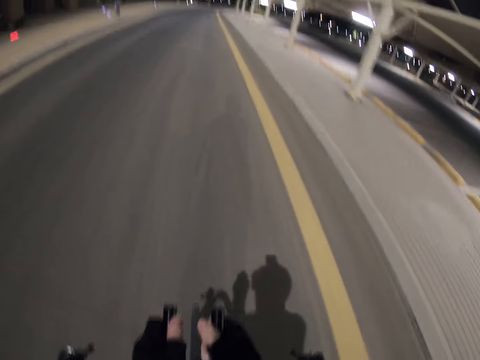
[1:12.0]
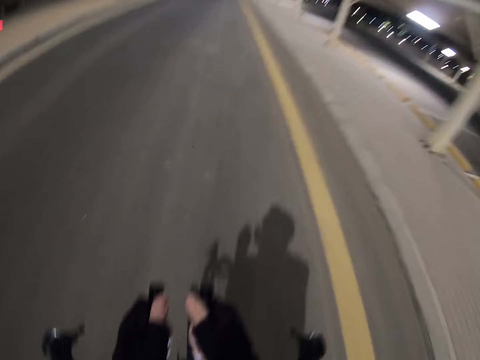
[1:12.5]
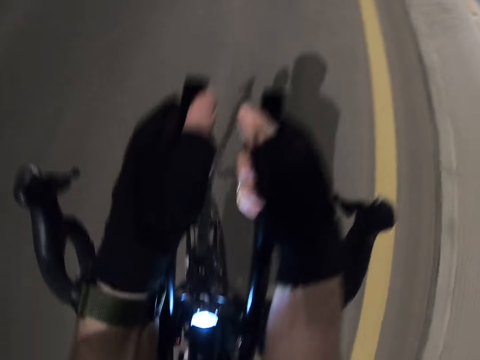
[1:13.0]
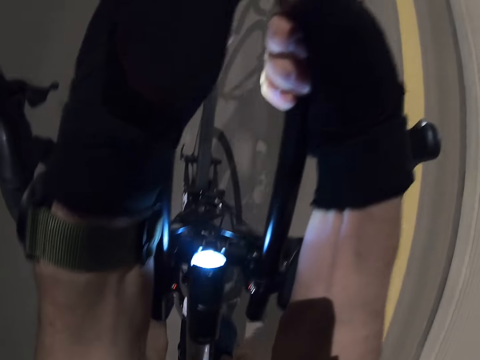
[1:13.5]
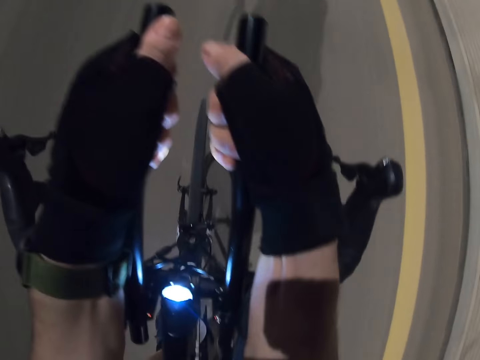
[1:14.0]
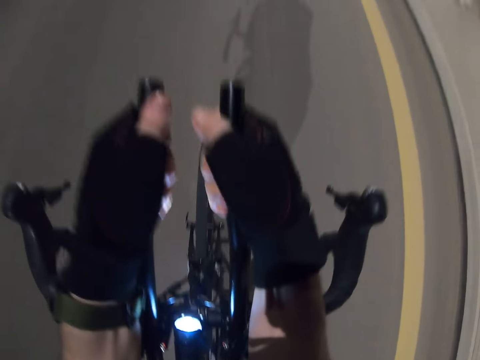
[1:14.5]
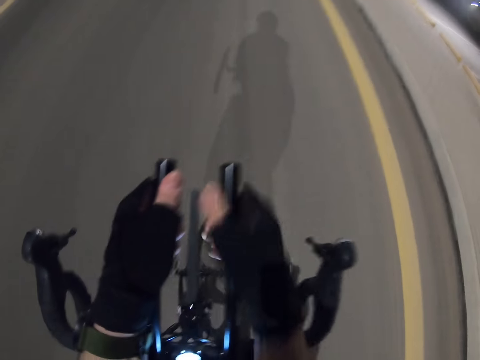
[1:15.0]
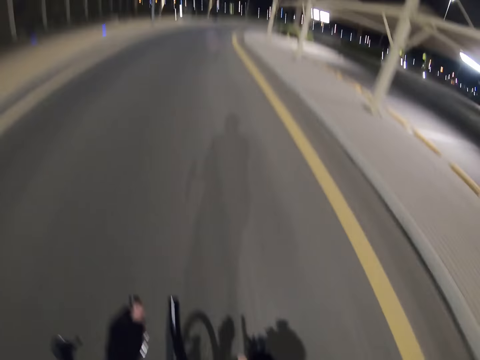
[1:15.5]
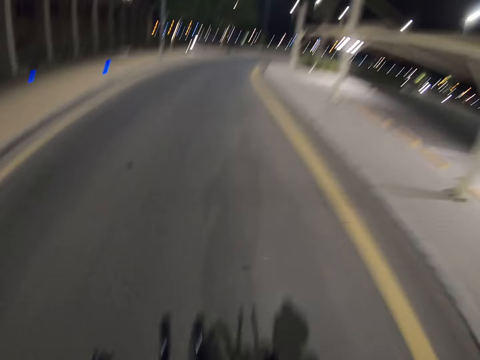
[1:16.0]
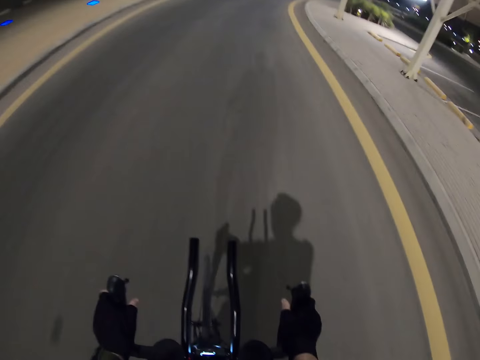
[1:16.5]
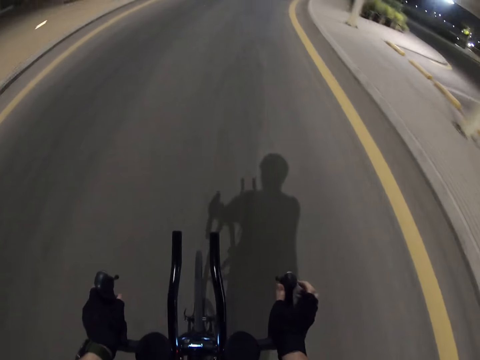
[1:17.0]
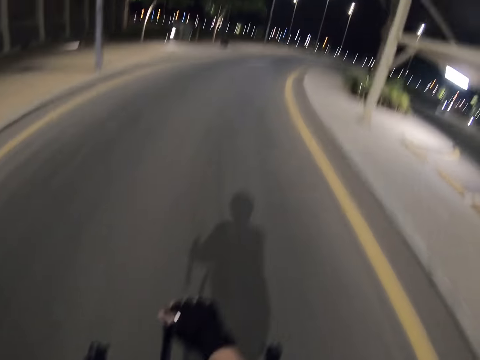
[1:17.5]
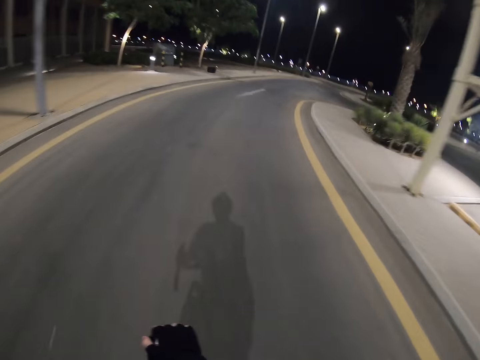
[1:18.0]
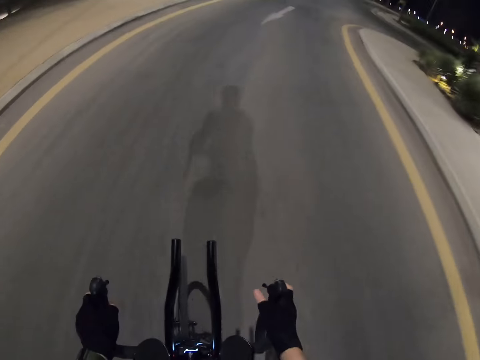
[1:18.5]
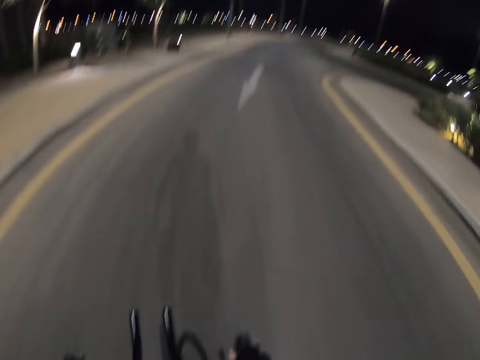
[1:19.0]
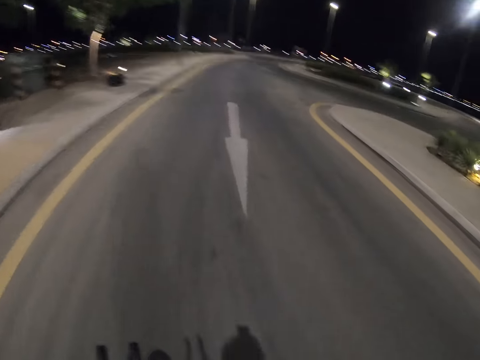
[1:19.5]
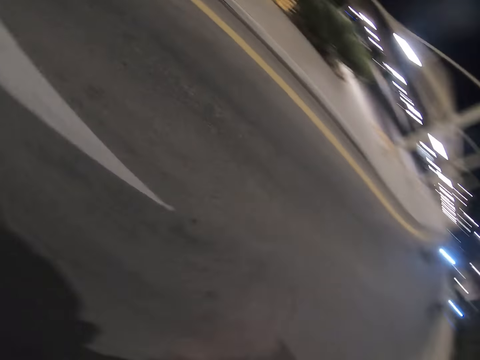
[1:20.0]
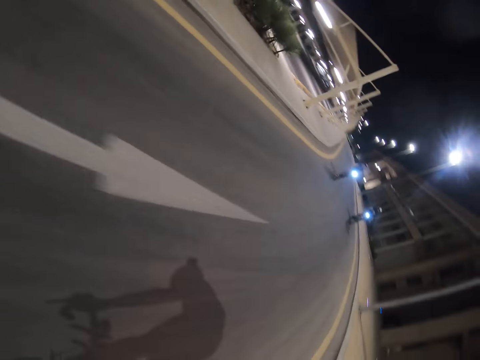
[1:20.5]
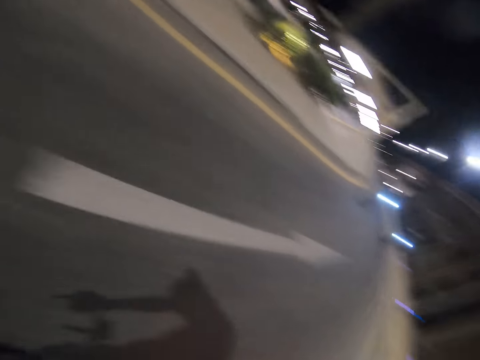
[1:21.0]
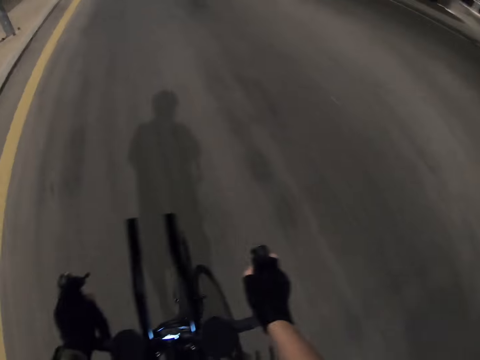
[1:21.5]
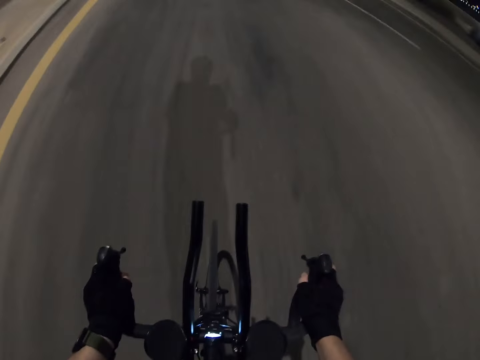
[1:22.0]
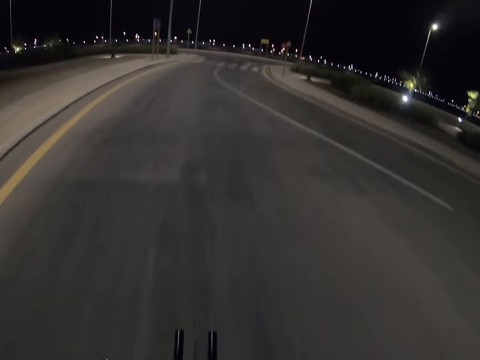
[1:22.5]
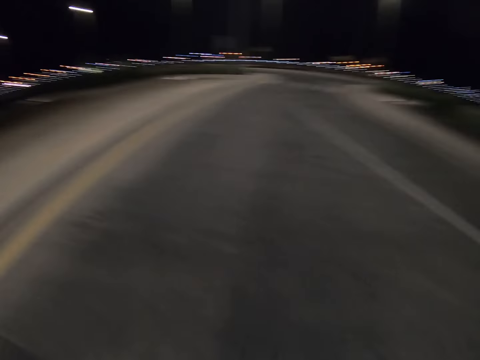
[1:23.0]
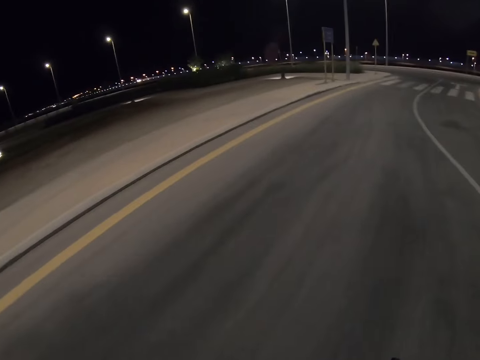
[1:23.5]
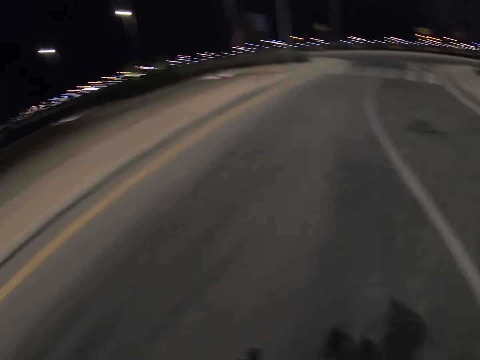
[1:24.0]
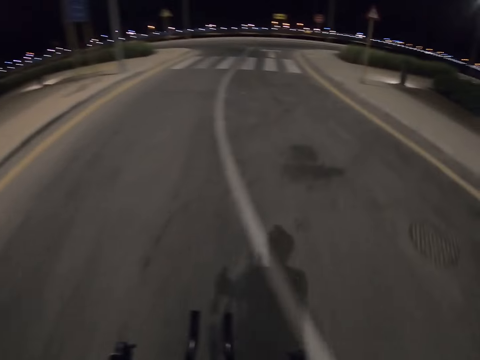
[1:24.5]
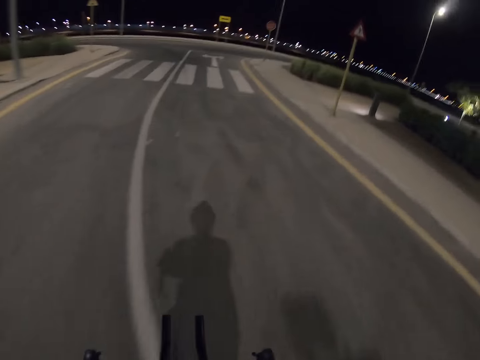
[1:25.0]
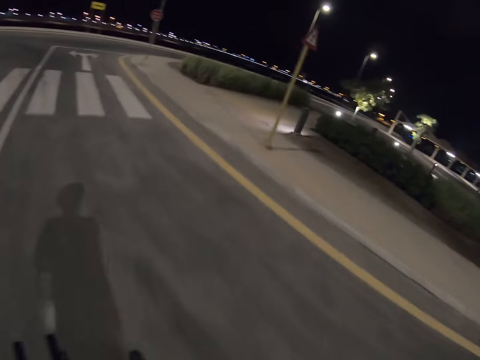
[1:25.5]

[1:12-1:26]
The camera wearer rides the bike. He holds the two handles in the middle. He holds the metal handle with the right hand. He rides the bike. He rides the bike again. He looks behind him.

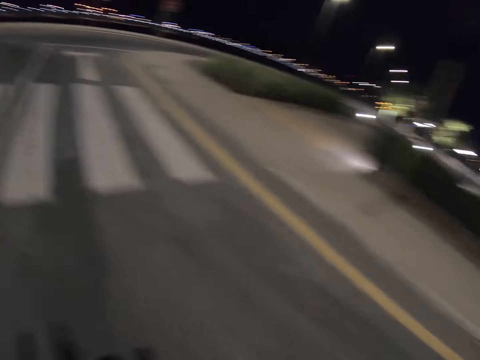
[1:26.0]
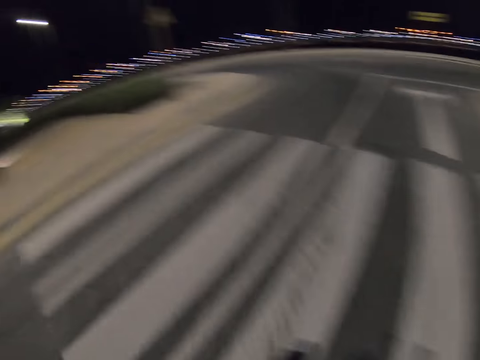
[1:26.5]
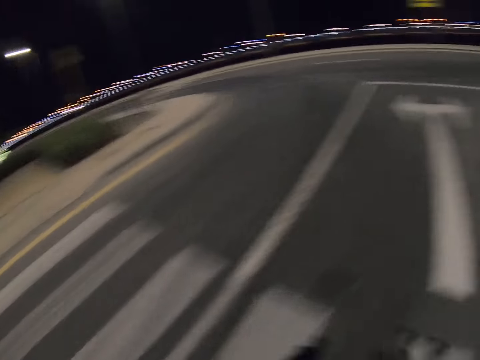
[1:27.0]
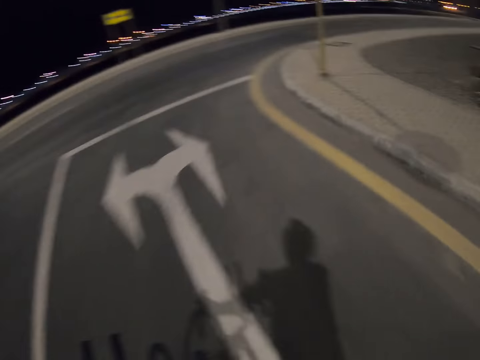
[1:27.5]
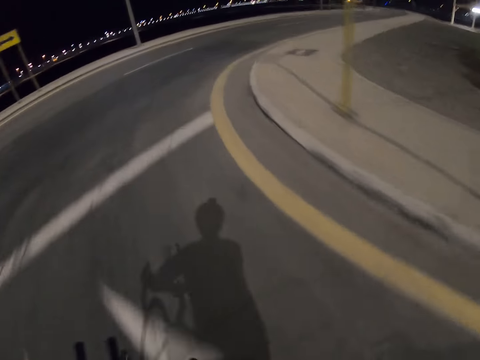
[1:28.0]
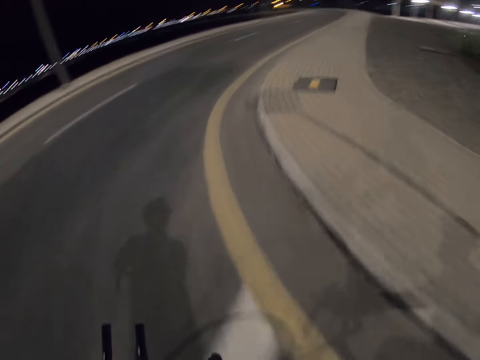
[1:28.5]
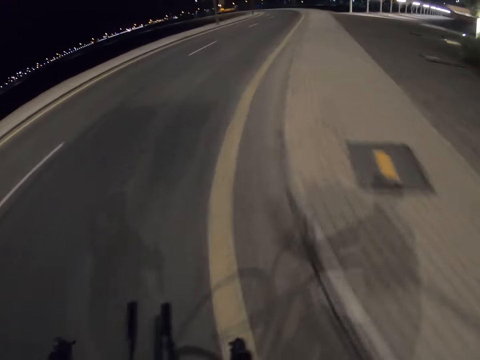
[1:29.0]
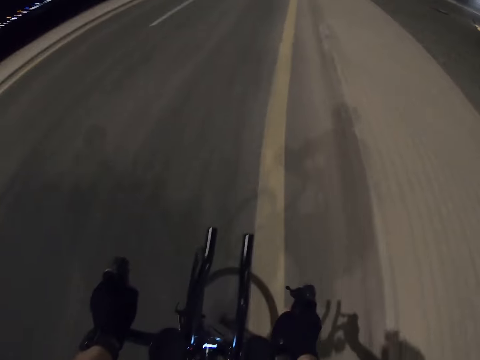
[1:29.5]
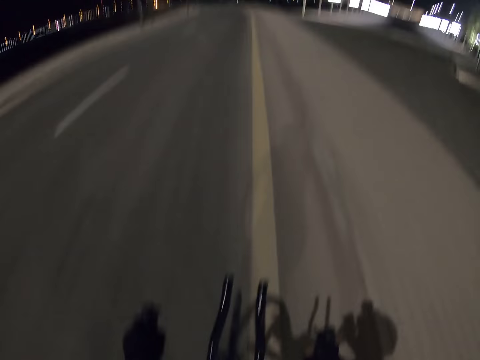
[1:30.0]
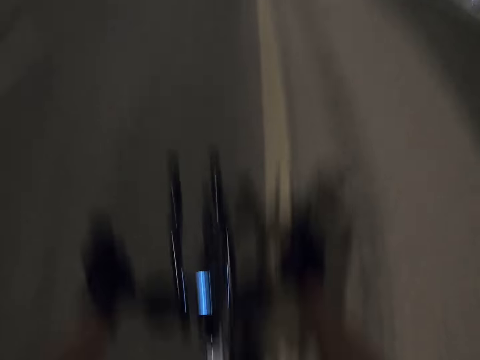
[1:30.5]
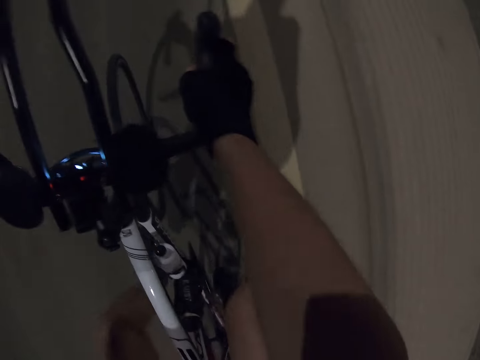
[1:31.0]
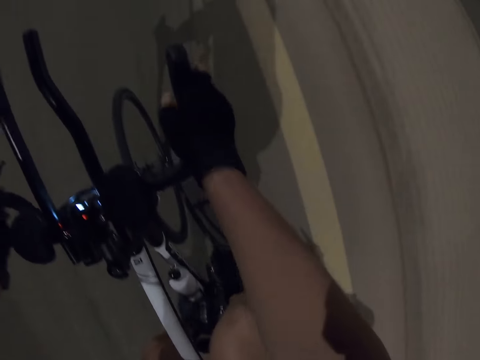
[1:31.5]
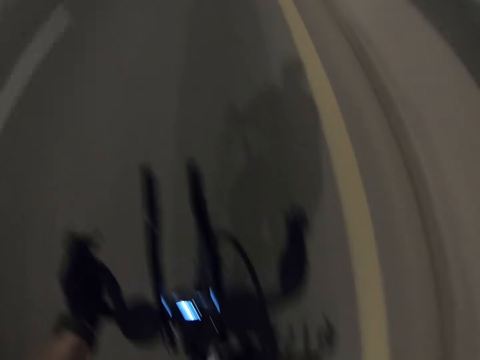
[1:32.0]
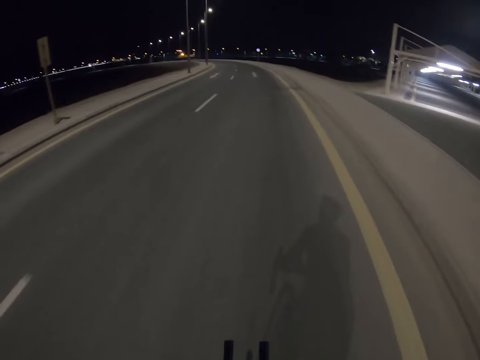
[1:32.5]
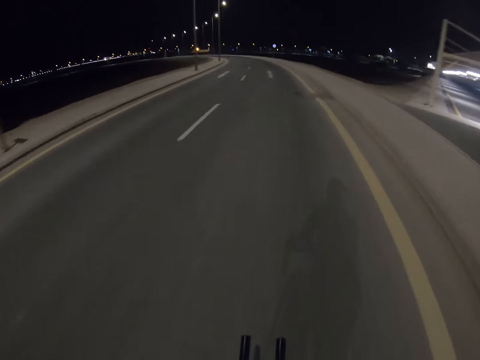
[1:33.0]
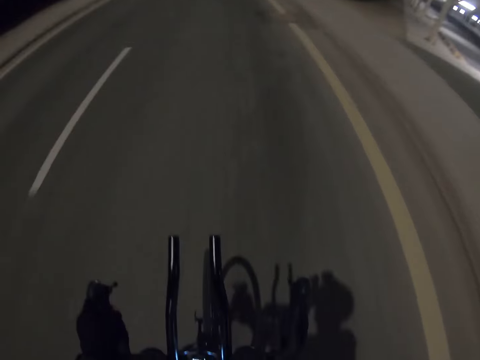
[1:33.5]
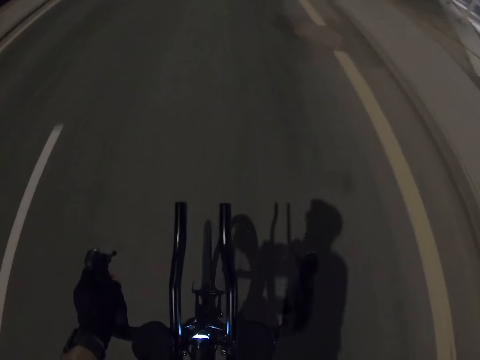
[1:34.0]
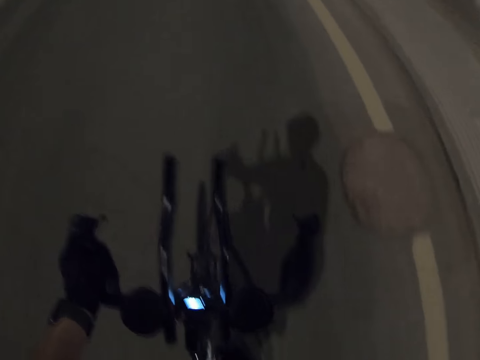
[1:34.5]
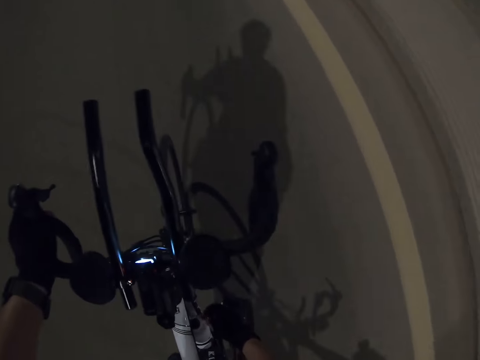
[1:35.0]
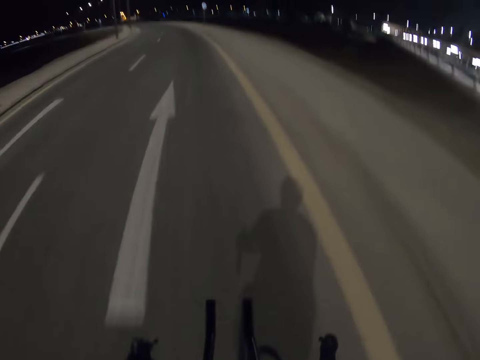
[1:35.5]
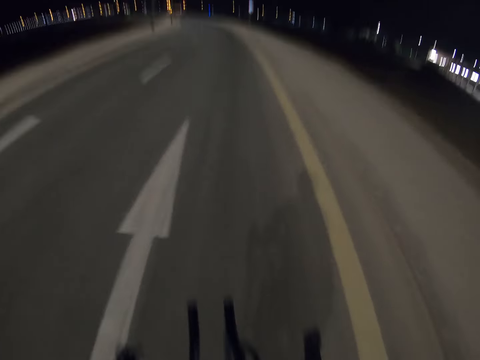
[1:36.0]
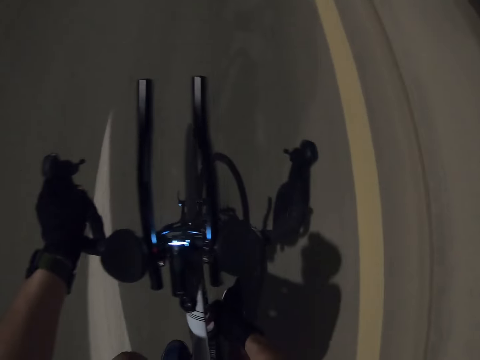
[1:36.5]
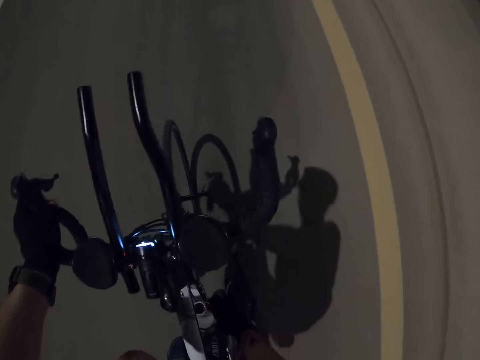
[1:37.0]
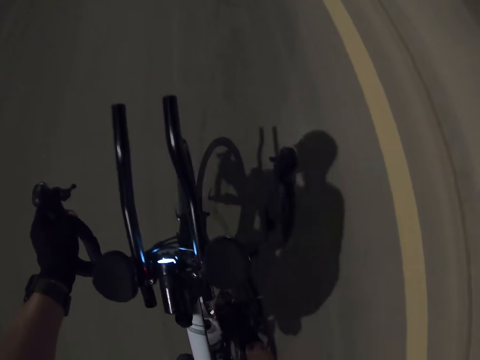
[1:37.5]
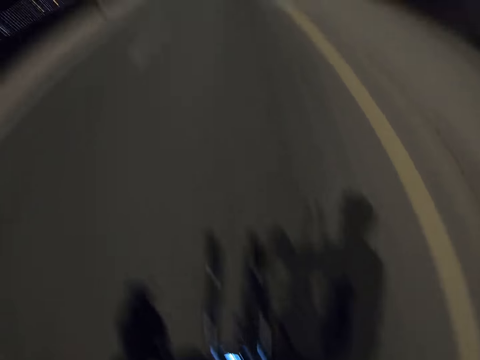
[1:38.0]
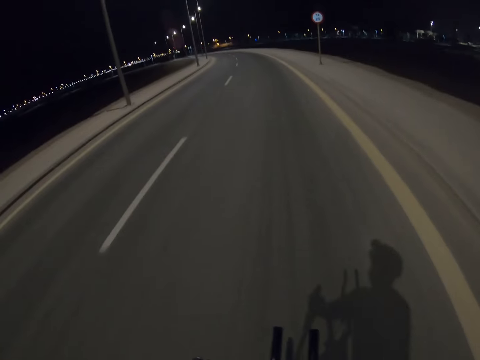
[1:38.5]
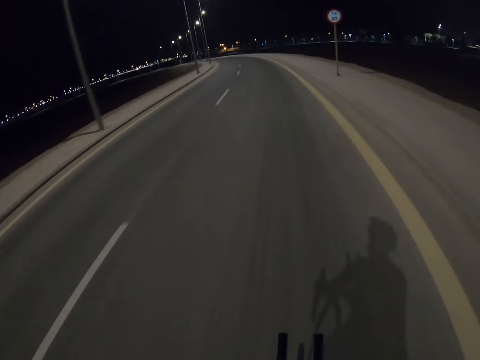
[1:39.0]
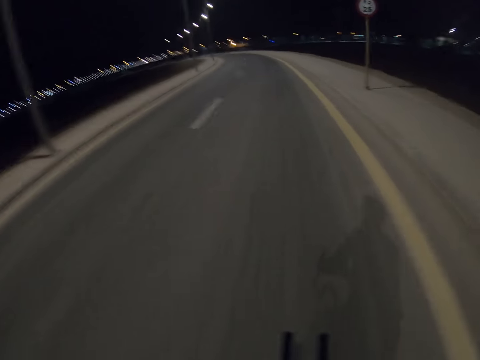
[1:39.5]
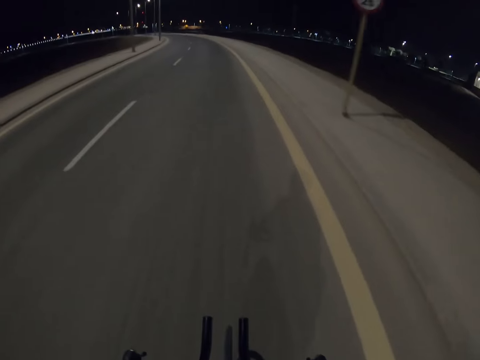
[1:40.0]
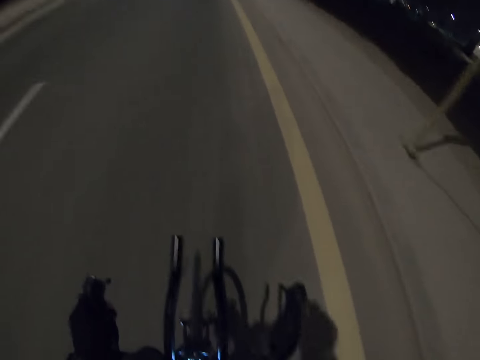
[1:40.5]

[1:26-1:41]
The camera wearer rides the bike and takes a right turn. They ride the bike and reach out to something with the right hand.
